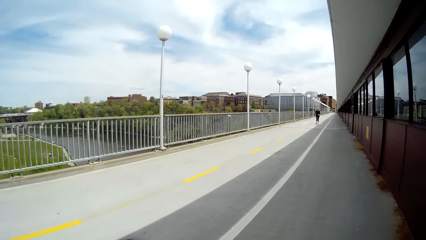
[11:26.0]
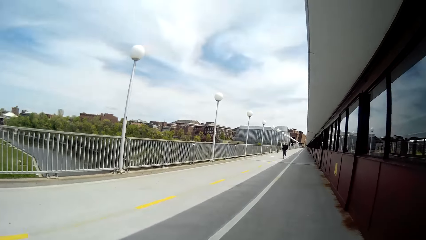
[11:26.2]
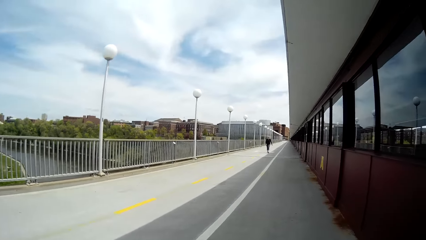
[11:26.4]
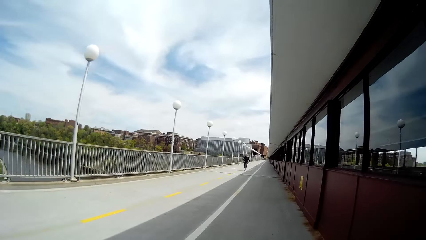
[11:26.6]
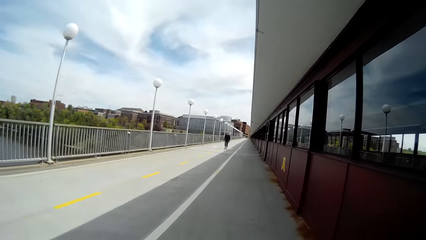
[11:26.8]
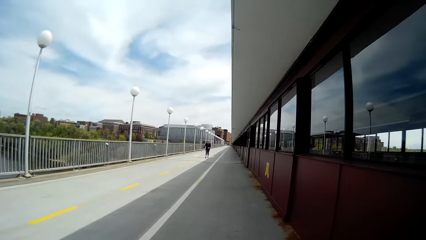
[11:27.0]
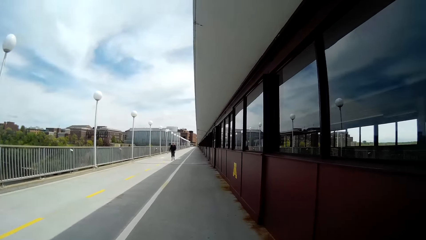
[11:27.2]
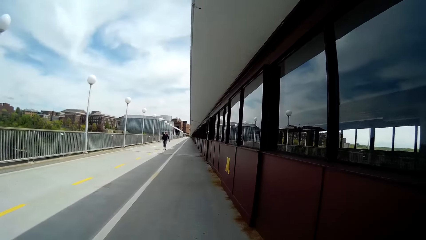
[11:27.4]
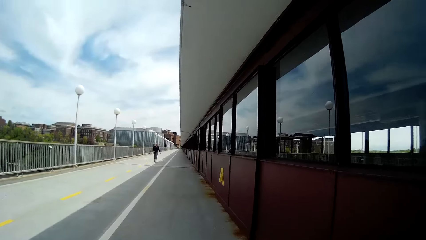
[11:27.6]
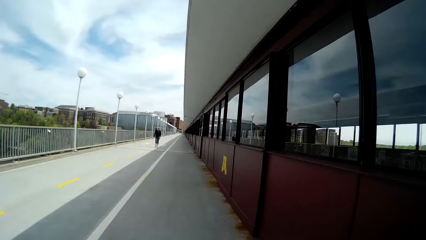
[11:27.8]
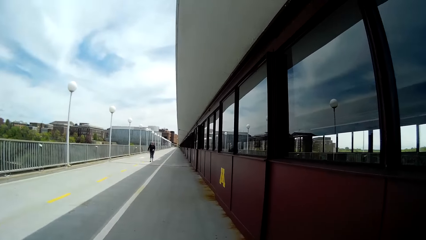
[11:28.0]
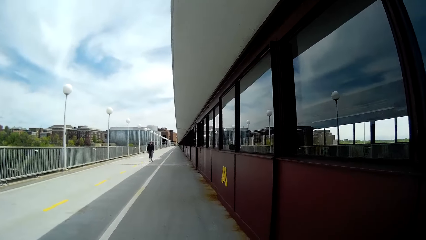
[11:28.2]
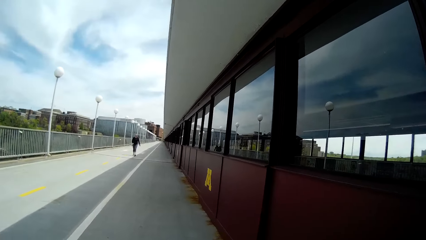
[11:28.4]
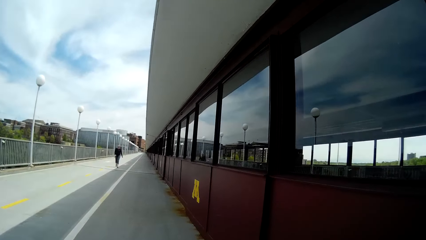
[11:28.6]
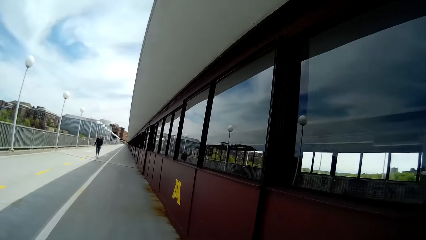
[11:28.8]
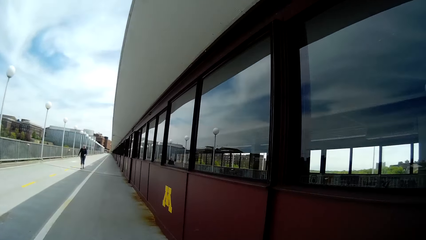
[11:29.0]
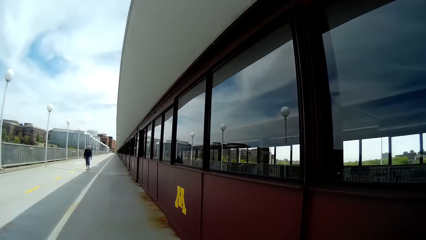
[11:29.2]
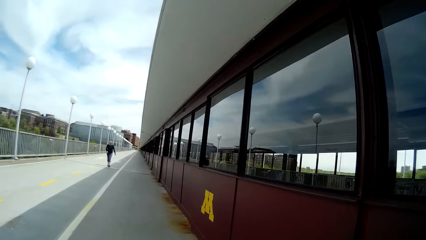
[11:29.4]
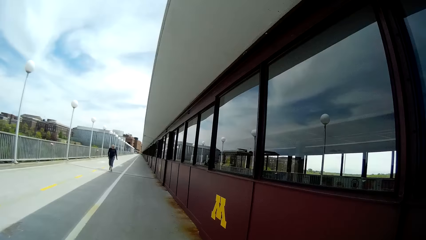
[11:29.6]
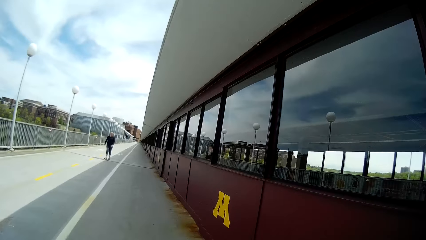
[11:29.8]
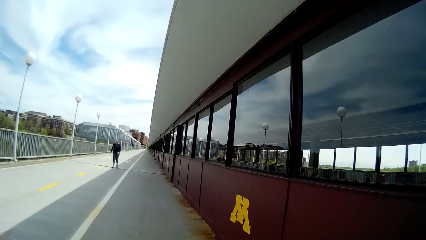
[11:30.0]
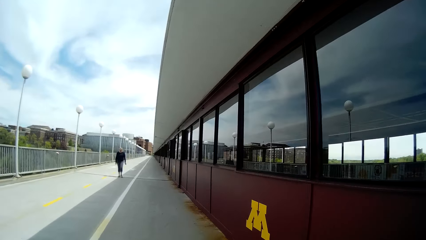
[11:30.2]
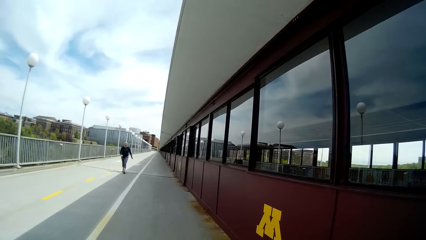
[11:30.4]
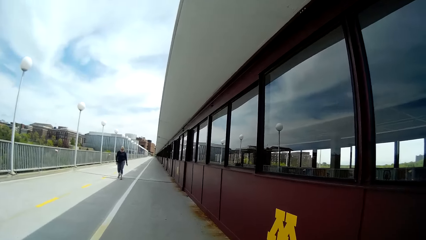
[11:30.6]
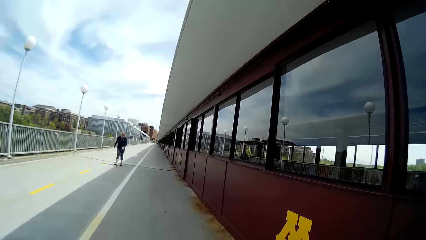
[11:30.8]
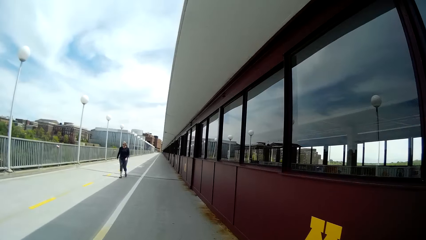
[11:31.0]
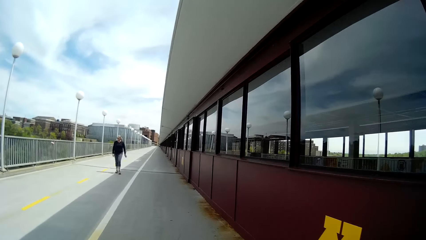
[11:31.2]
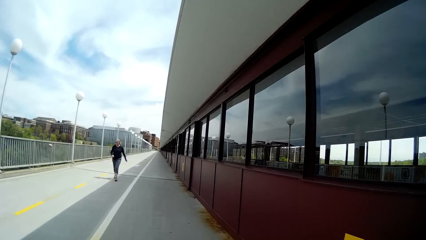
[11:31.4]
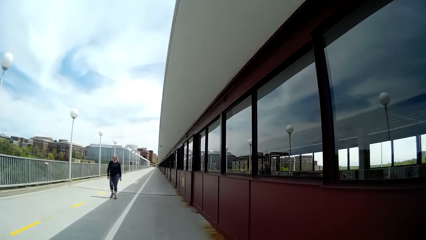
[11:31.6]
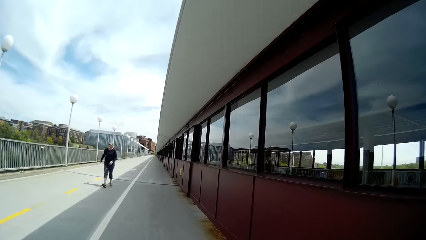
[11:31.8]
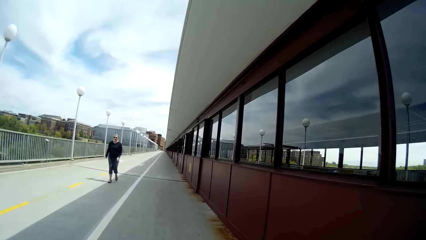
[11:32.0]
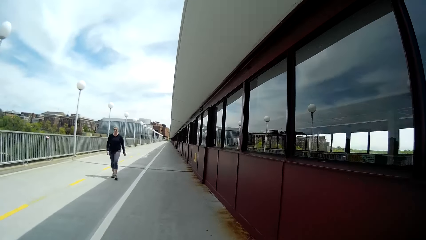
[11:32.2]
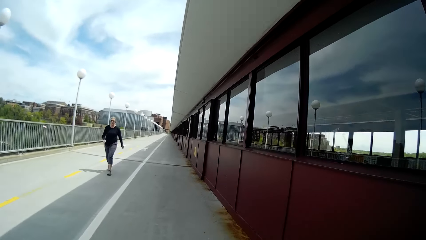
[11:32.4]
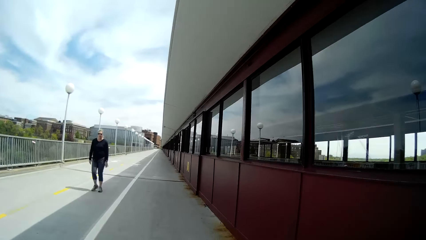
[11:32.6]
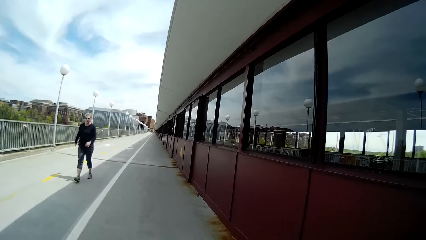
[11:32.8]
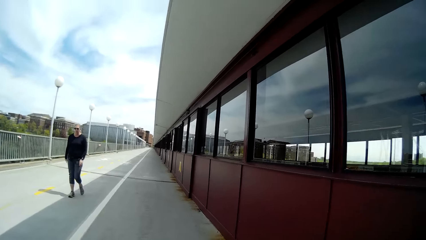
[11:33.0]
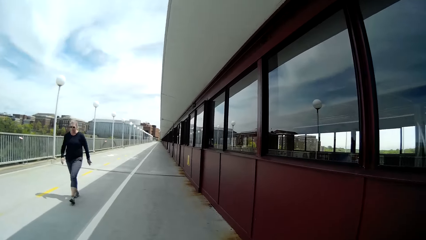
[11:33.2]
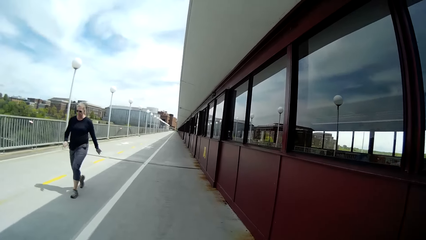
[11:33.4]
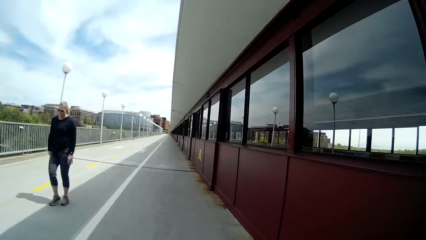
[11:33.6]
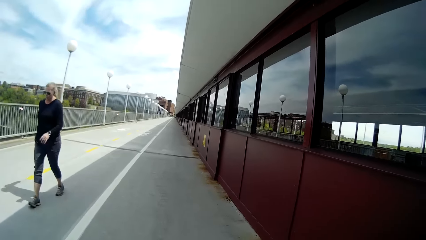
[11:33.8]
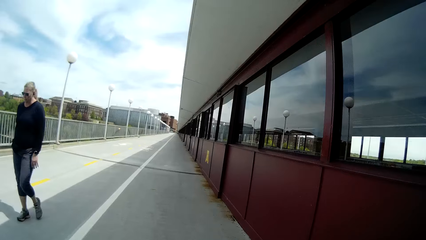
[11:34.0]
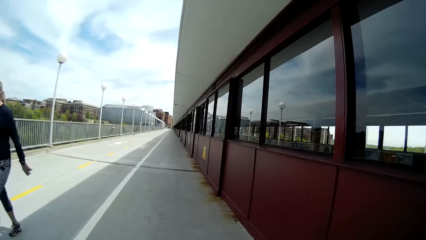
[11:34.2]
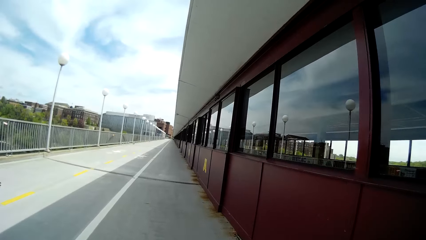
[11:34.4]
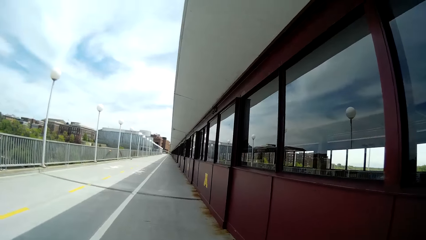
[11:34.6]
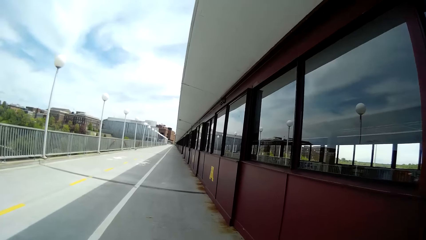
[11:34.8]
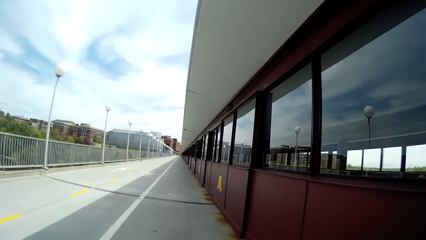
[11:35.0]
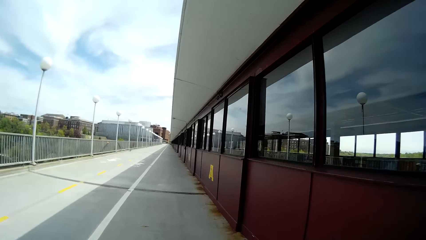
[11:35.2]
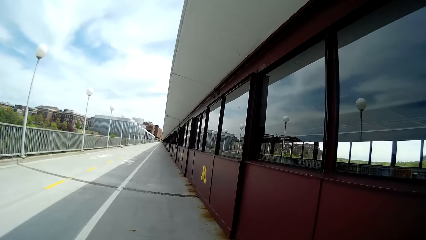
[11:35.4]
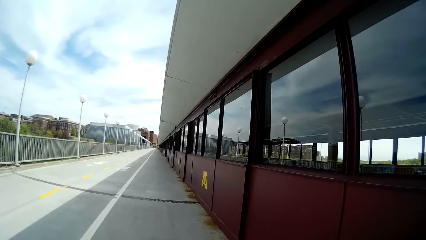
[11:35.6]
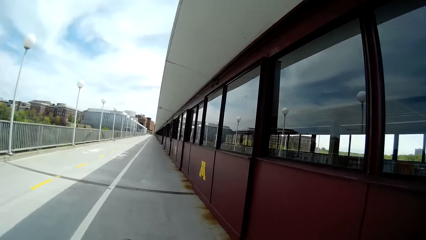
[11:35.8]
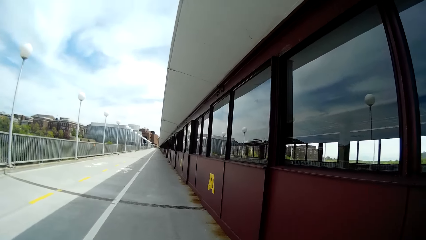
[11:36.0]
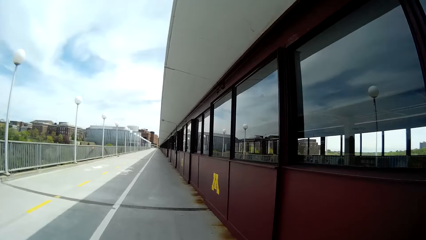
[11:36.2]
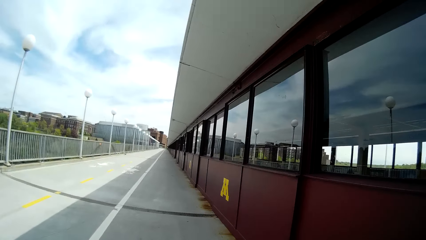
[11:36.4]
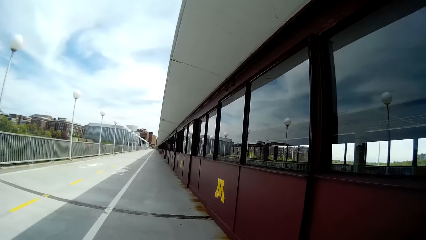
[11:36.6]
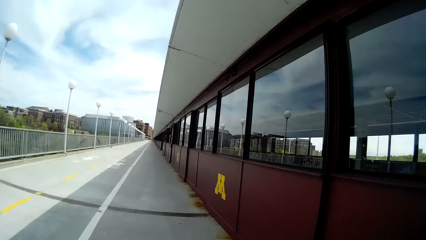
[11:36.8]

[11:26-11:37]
A lady walks on the sidewalk. The lady walks past the camera wearer. The camera wearer walks on the sidewalk.

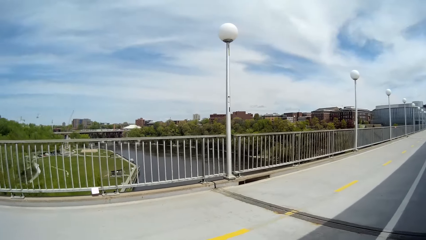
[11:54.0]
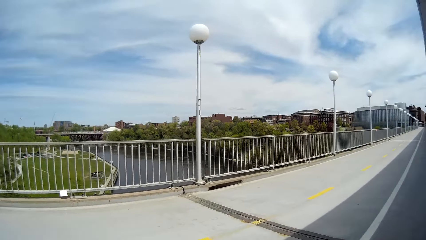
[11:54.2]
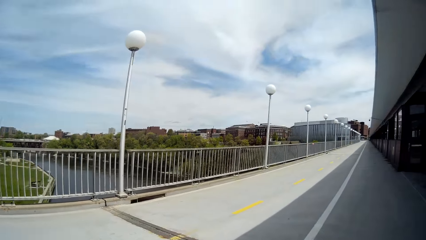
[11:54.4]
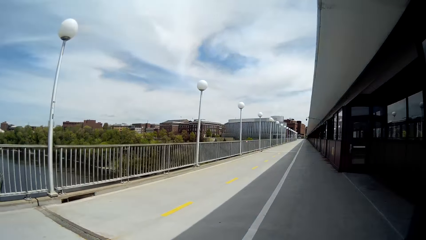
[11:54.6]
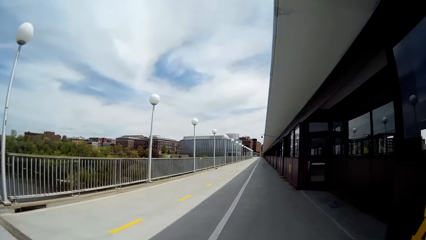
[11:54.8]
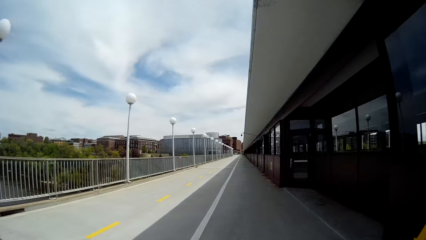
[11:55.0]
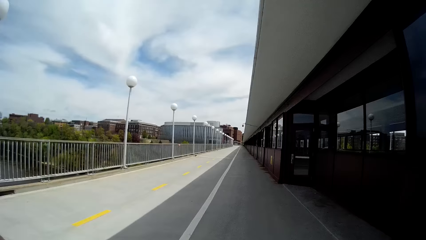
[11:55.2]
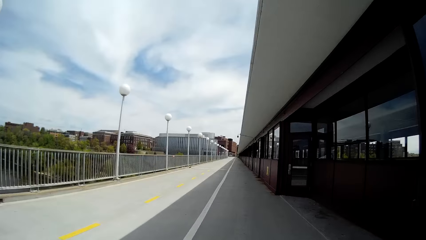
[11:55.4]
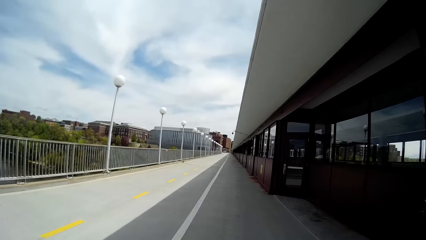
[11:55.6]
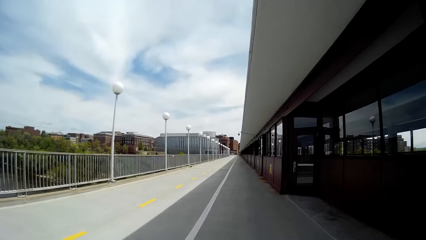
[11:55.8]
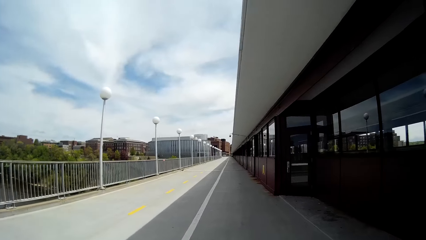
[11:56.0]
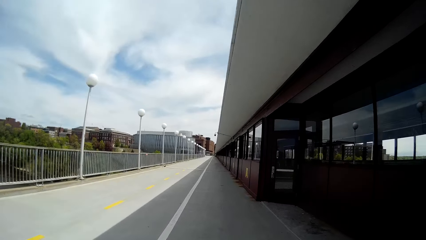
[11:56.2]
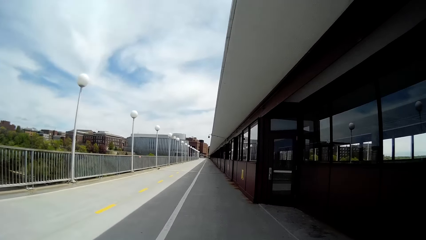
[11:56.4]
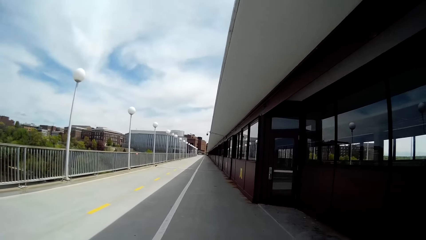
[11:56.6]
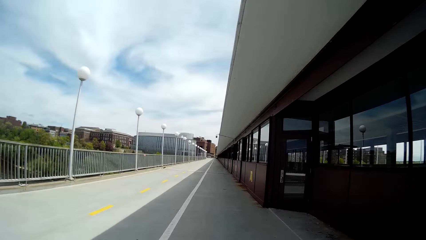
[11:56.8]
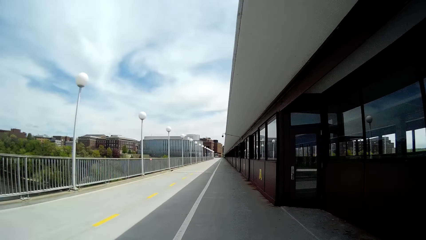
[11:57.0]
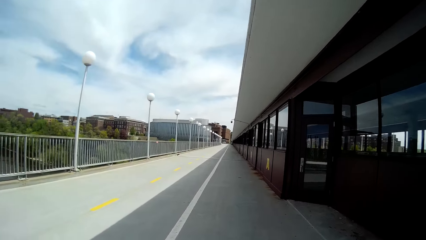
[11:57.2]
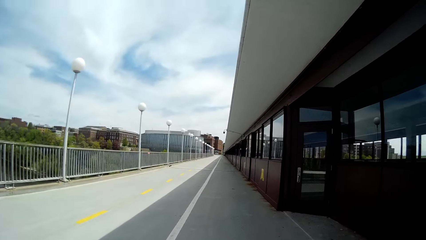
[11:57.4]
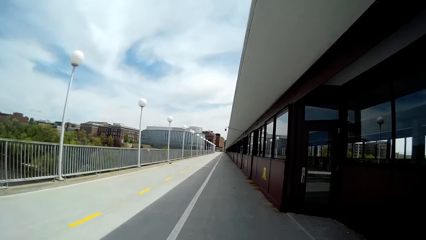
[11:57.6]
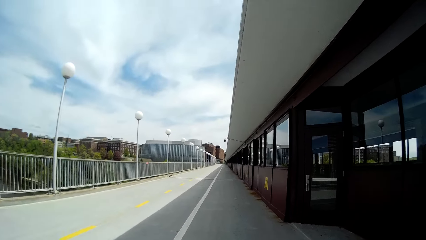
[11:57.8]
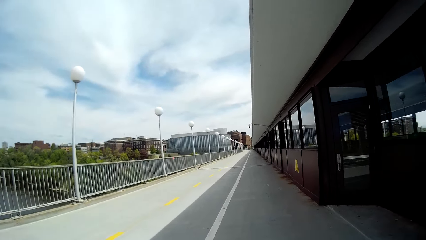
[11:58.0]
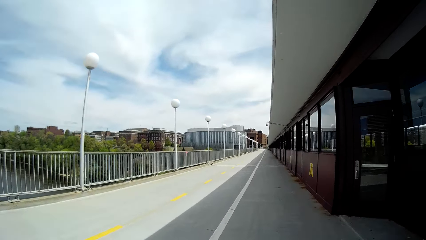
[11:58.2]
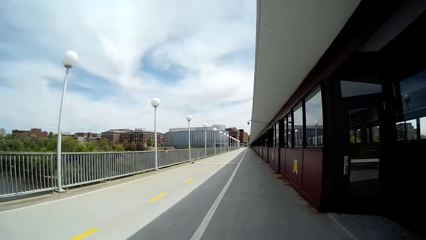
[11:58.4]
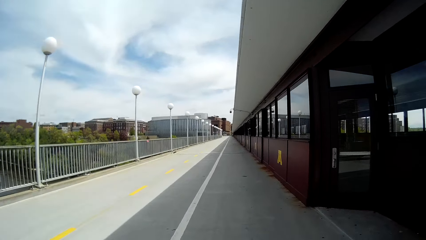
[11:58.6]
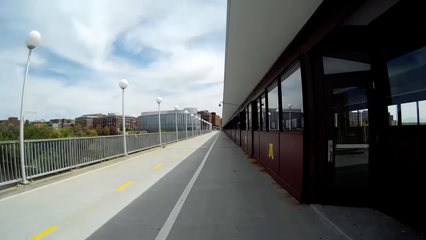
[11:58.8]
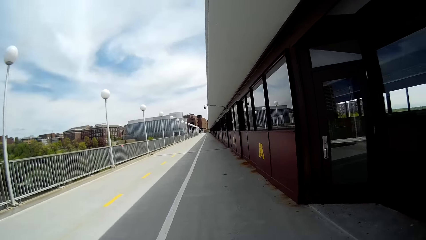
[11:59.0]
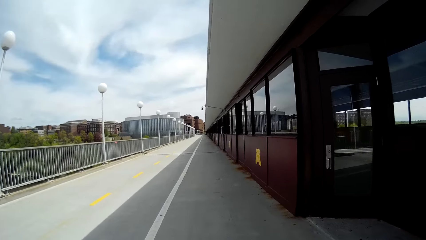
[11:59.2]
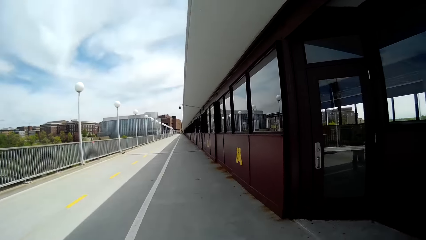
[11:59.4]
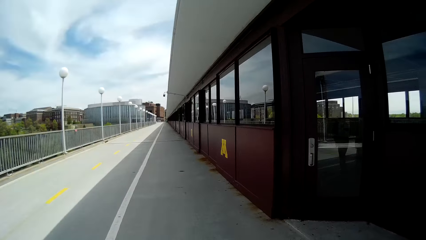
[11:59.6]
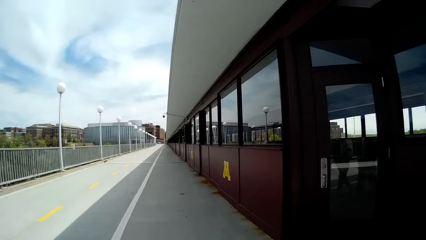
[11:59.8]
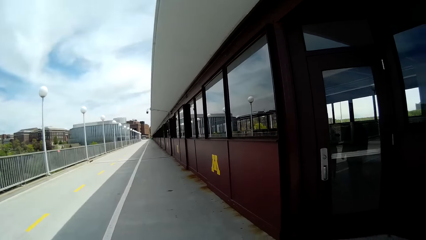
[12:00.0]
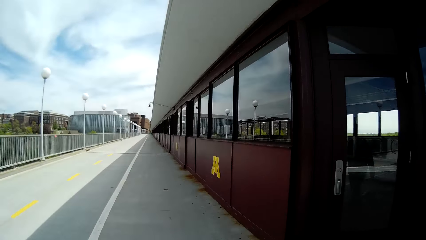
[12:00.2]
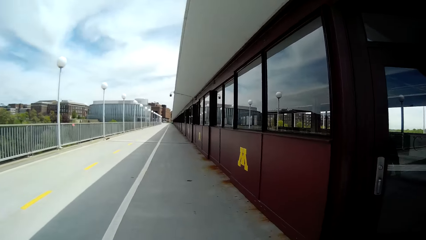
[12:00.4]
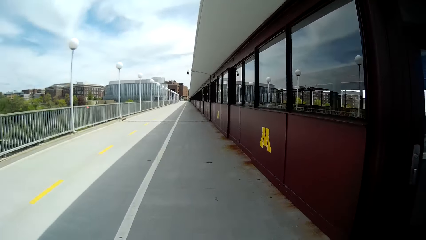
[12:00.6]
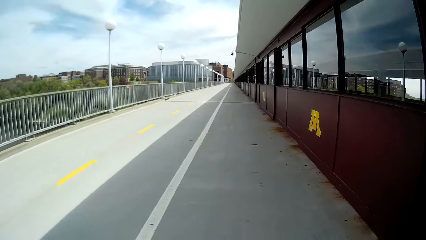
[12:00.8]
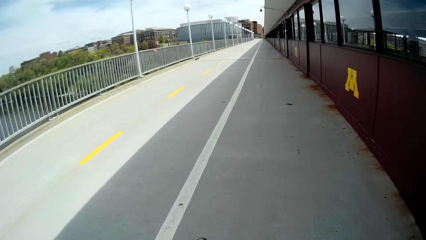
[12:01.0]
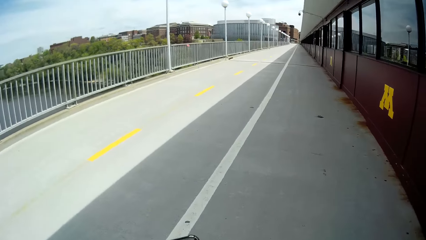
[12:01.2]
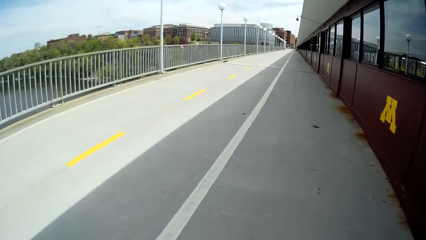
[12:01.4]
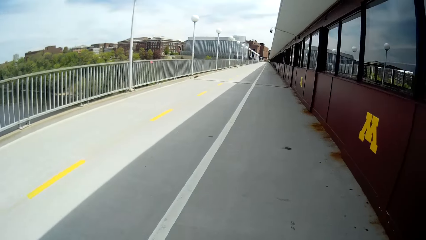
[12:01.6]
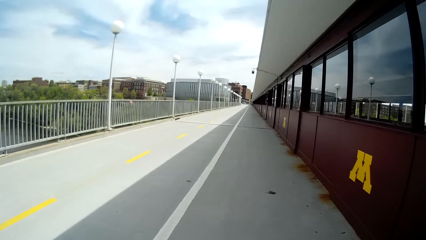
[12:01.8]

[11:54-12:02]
The camera wearer walks on the sidewalk.
